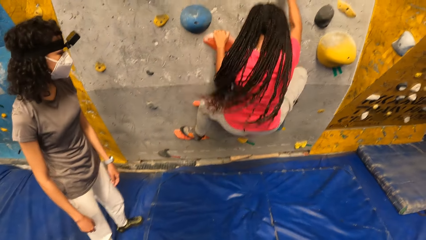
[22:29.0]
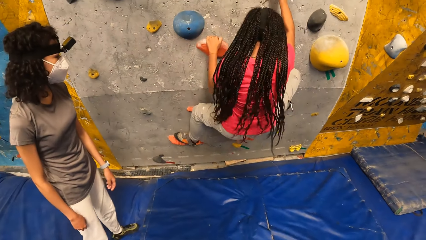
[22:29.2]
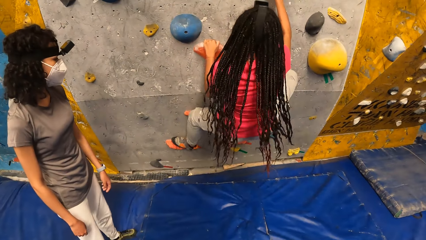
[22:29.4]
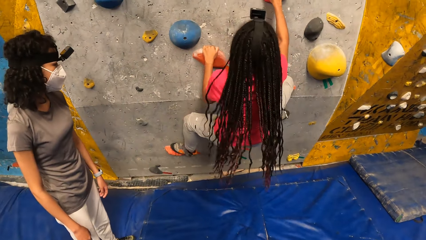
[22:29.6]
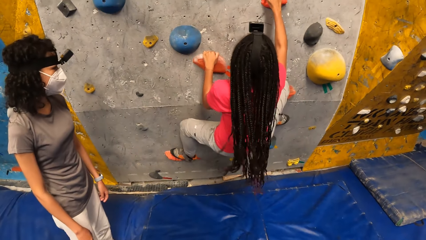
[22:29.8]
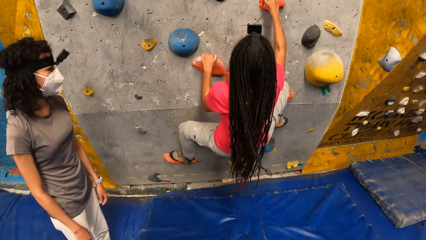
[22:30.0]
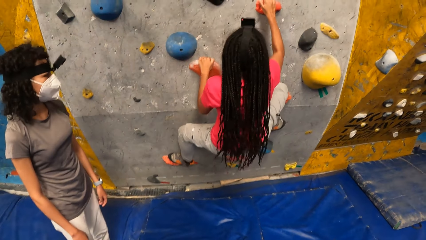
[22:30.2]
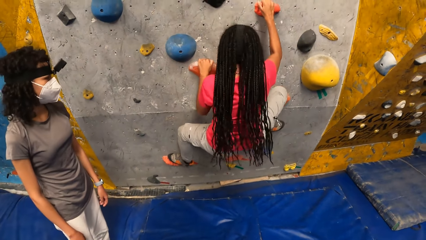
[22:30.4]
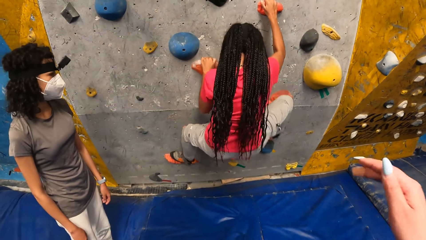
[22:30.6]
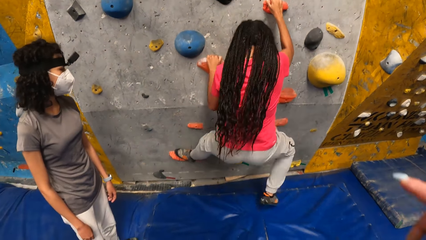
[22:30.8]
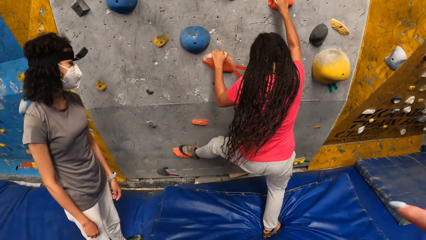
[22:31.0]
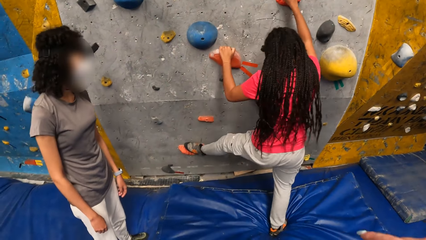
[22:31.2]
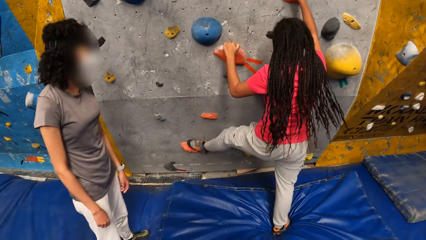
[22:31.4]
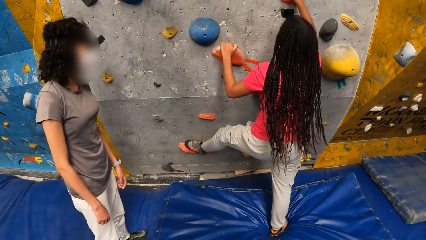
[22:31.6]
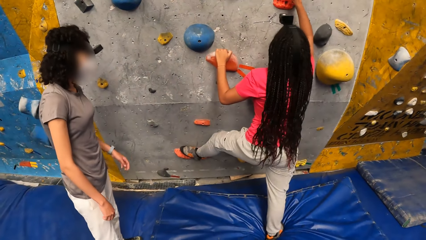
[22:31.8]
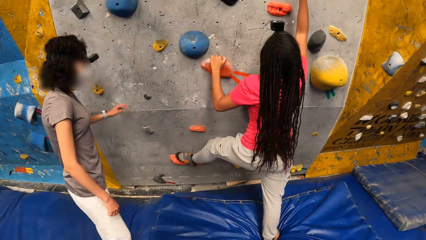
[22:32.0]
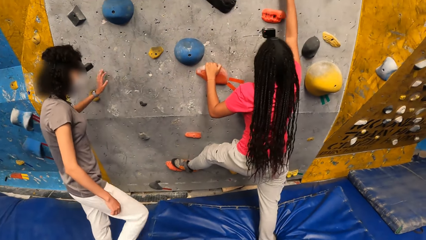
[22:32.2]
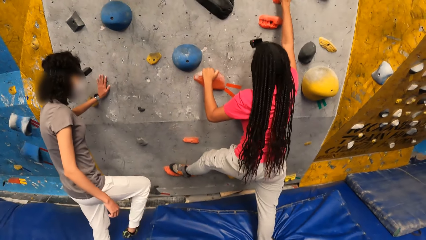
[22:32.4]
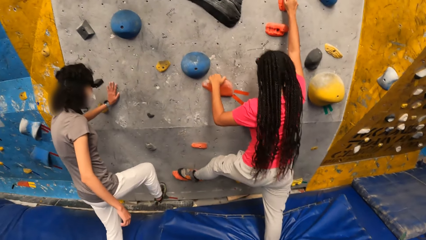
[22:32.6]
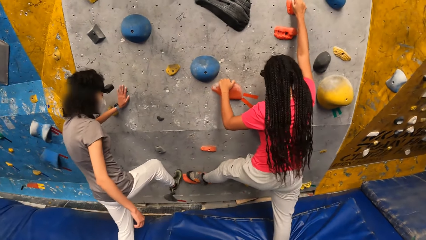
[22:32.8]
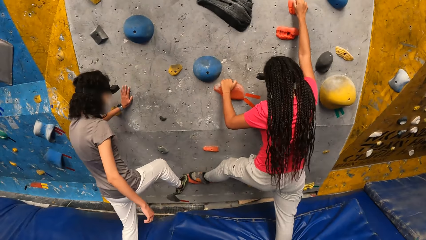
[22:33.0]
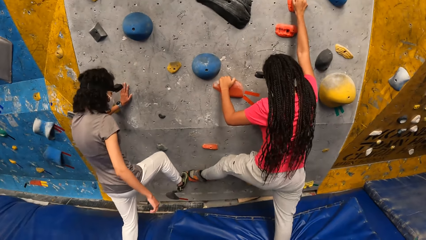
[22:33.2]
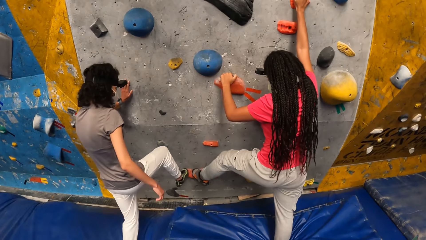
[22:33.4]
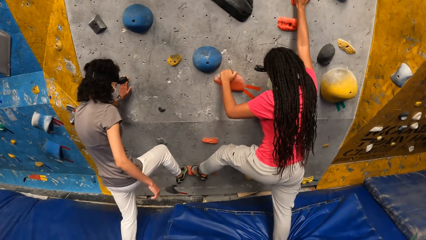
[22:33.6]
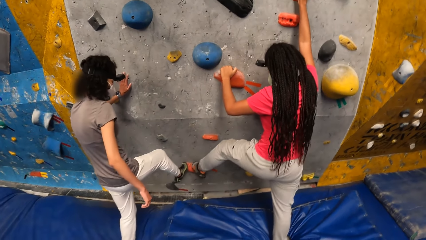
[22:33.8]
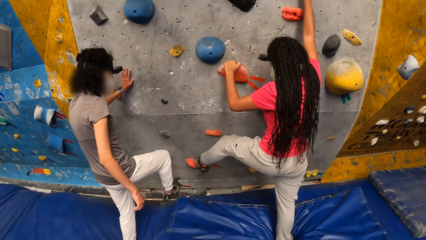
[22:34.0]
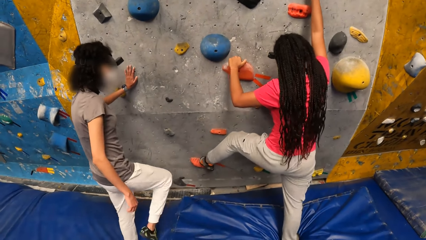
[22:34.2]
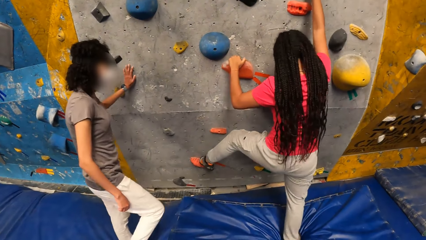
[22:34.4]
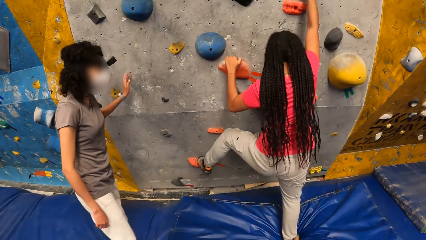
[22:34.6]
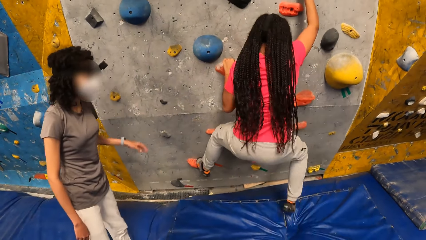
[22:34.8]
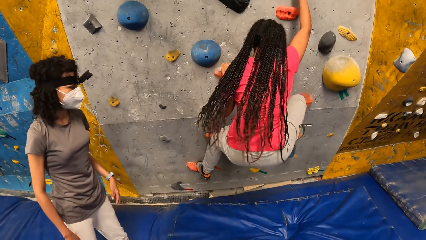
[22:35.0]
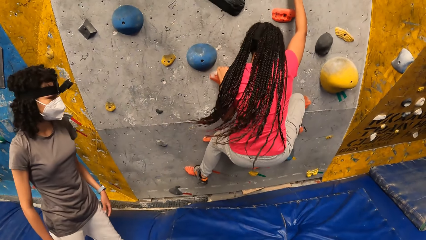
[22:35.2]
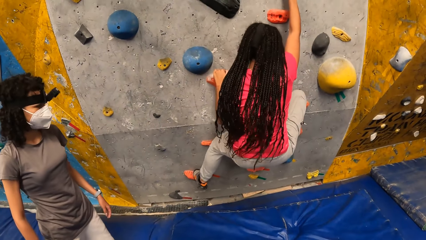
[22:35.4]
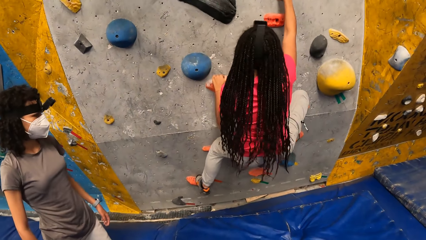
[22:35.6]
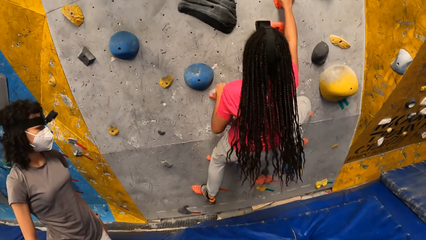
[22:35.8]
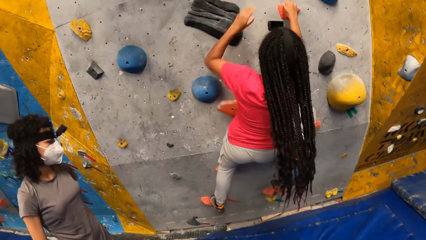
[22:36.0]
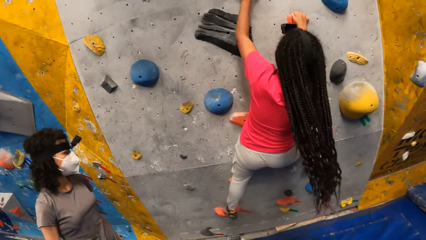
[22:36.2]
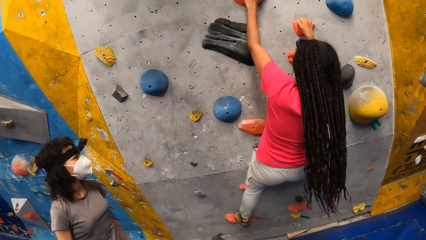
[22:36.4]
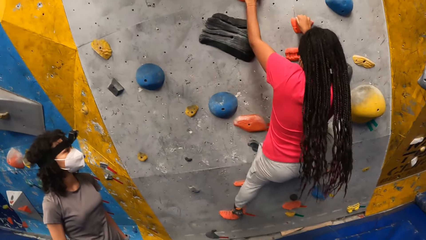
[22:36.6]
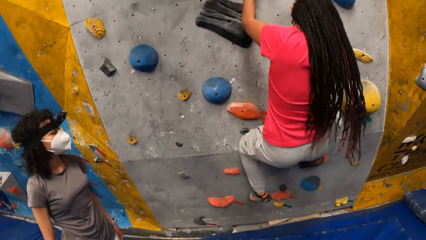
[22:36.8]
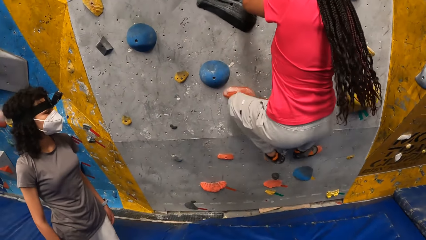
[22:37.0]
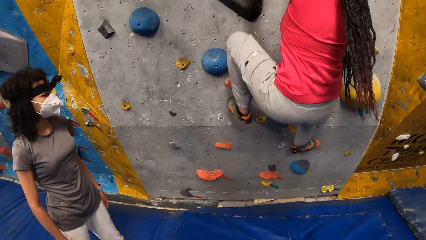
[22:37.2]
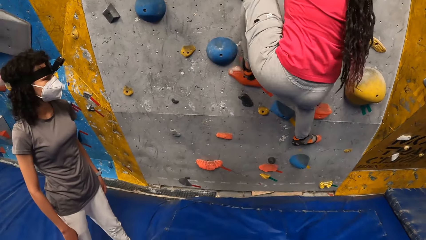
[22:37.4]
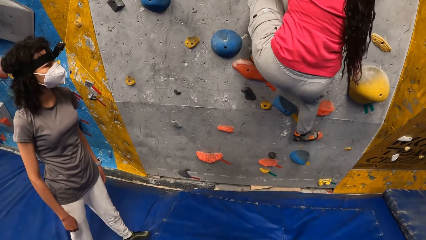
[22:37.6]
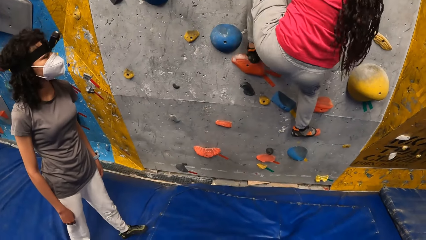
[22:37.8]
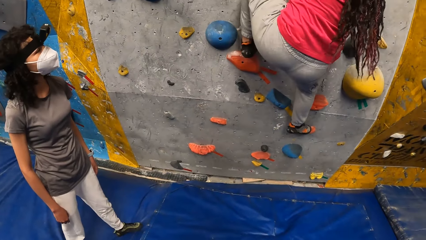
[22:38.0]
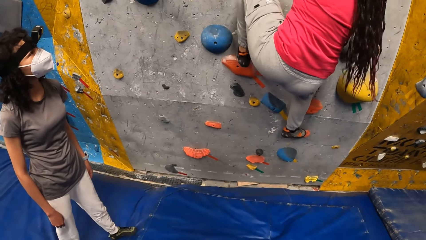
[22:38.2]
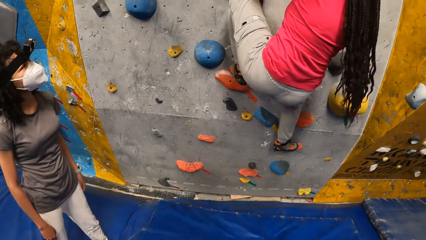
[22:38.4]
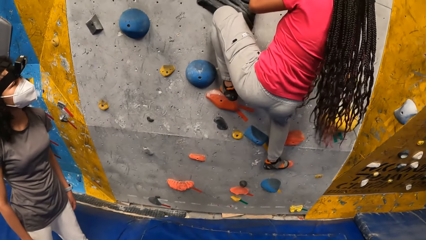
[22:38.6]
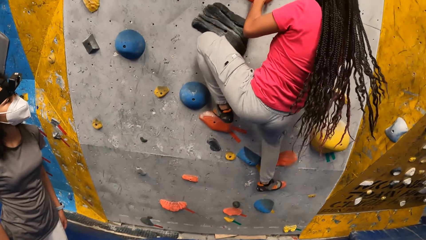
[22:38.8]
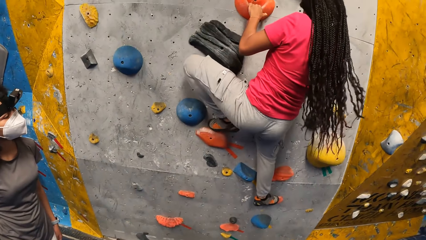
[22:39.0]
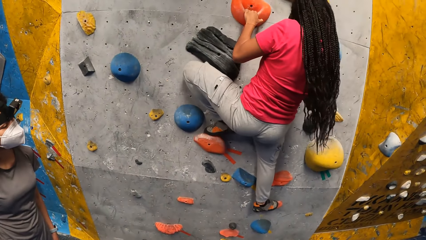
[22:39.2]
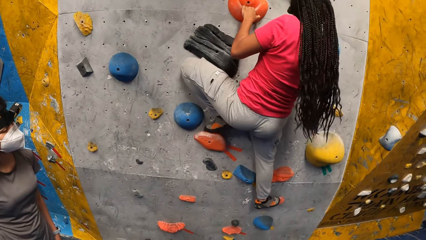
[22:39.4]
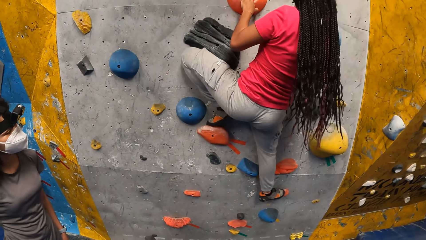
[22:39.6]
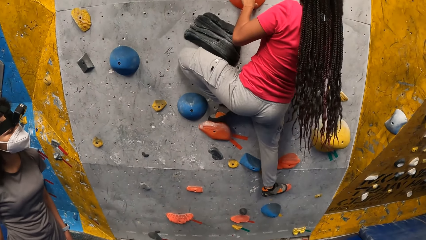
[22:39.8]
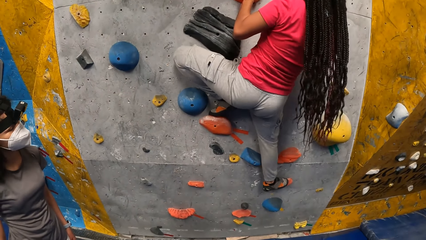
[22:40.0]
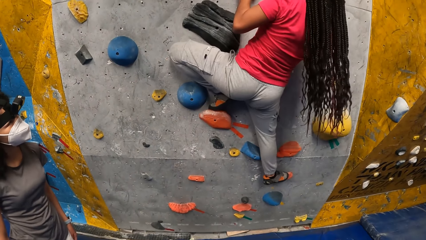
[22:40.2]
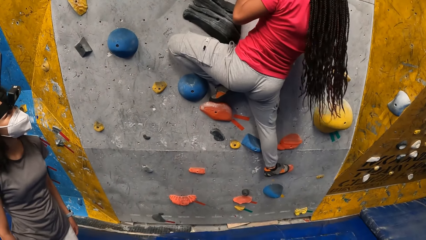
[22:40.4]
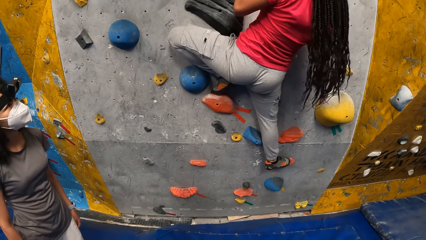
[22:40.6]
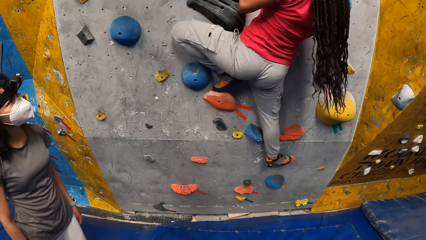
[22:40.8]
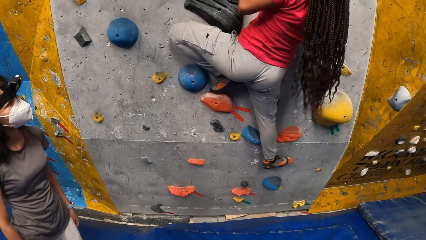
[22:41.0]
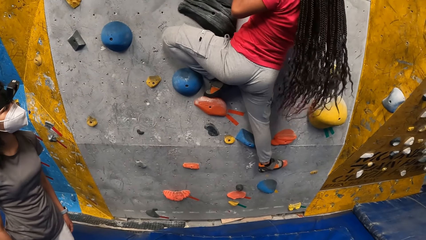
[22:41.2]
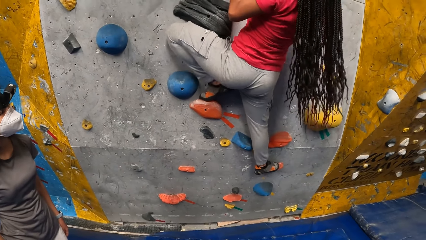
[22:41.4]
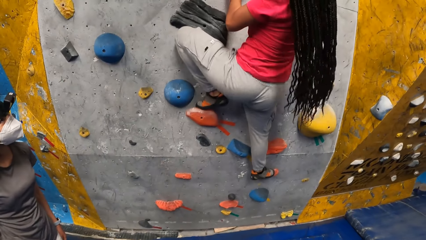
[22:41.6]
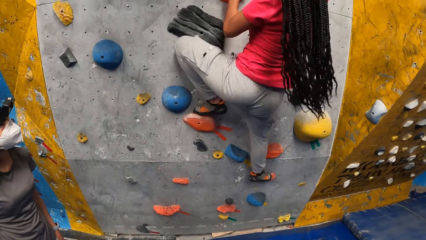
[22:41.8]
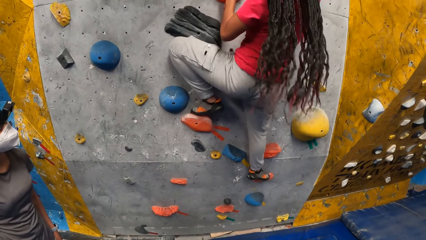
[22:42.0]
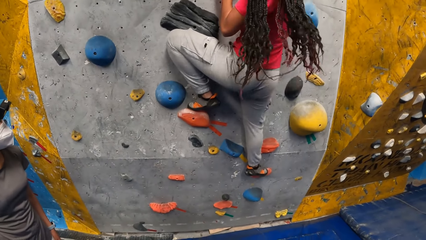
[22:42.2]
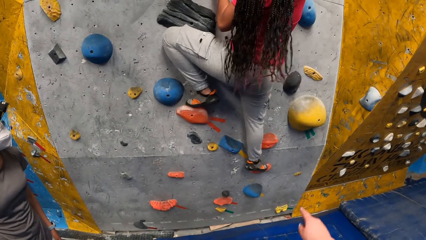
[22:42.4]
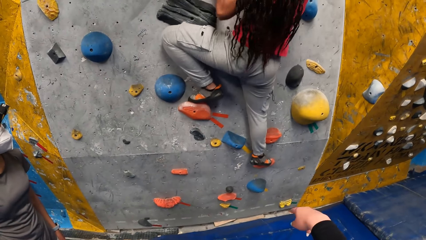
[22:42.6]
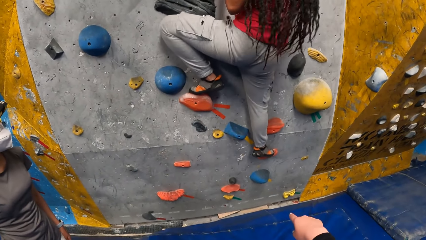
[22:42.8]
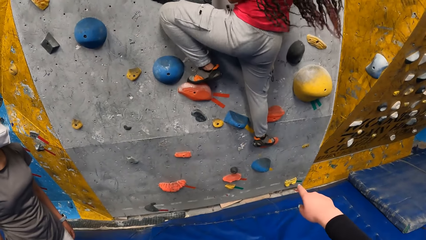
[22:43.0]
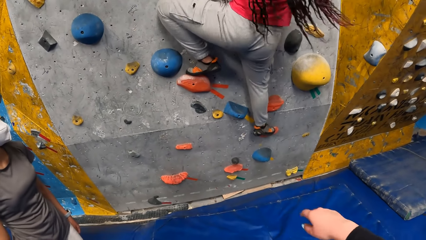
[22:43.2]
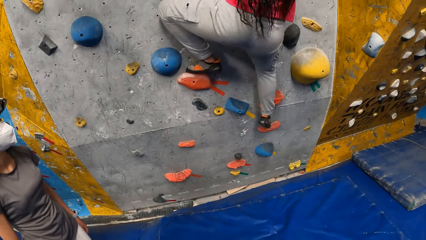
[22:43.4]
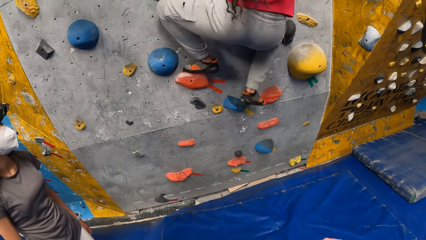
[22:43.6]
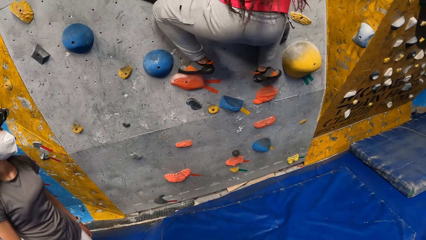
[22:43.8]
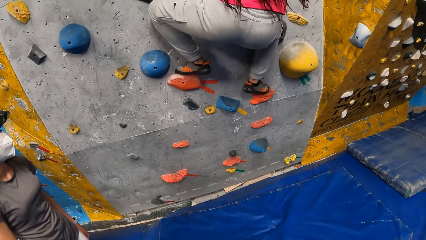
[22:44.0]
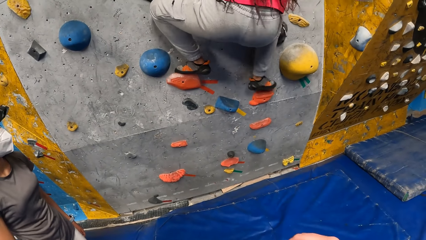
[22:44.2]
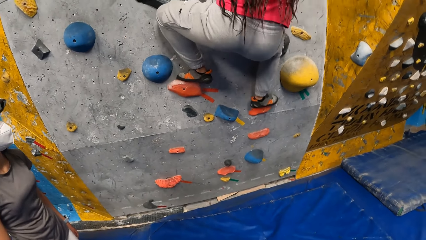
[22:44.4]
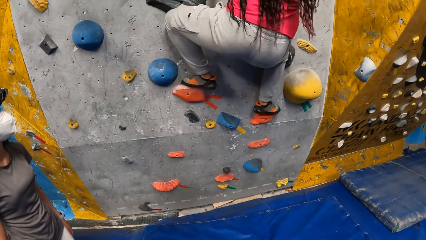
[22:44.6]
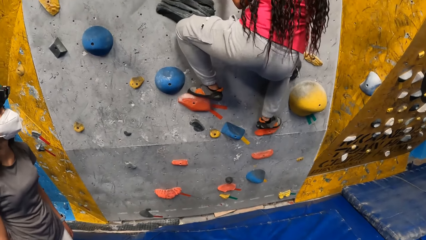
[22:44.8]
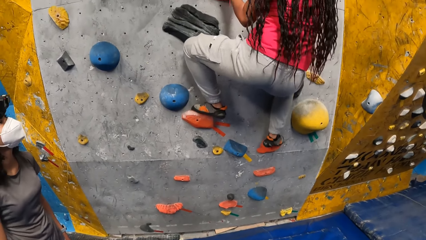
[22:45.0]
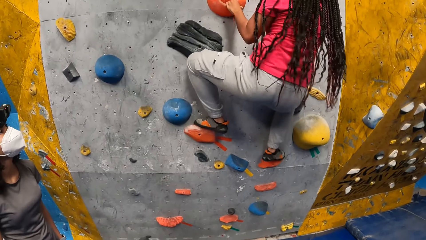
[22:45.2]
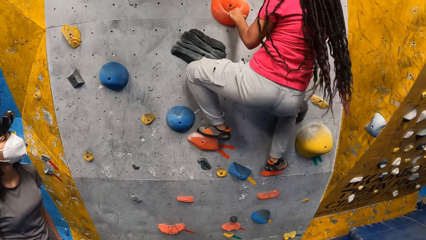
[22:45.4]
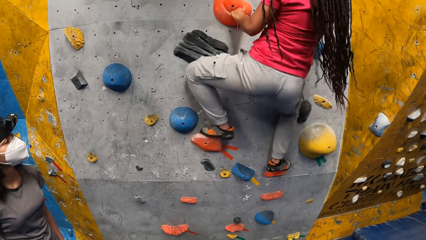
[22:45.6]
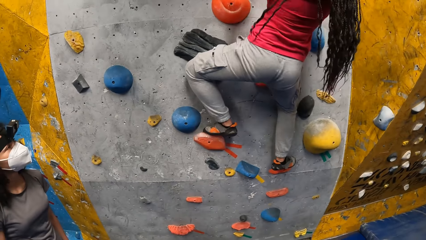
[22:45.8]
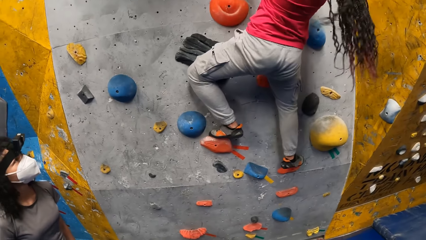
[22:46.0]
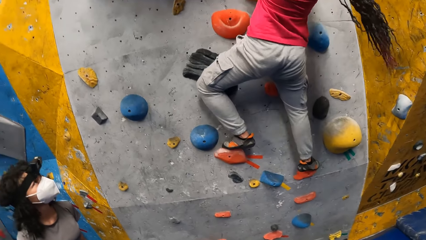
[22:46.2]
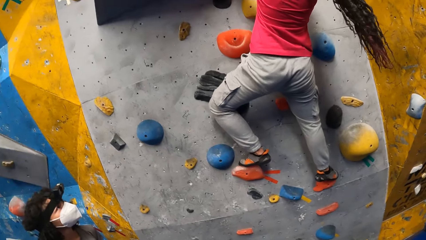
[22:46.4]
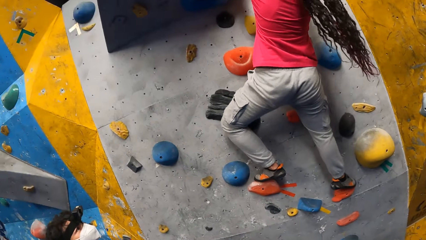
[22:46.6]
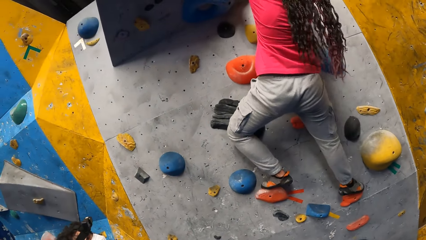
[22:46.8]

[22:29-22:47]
The camera wearer moves her right hand. She stares at the woman. The woman climbs up the wall. The woman places her left hand onto the wall. She places her right leg on a foot hold on the wall. She removes her right leg from the foot hold. She removes her left hand from the wall. The camera wearer points her right index finger at the wall. The woman climbs up the wall. The camera wearer stares at the woman.
